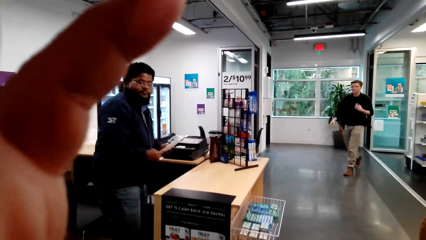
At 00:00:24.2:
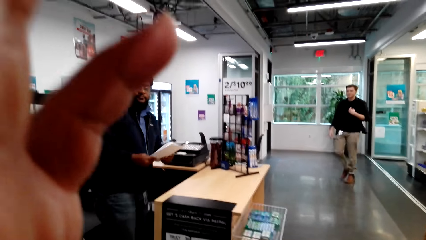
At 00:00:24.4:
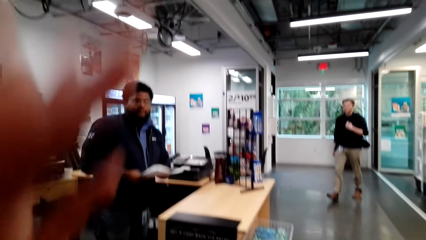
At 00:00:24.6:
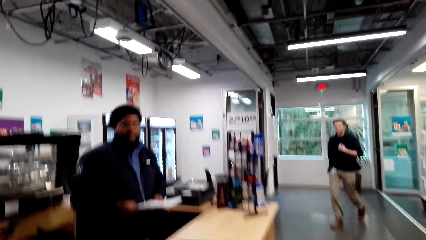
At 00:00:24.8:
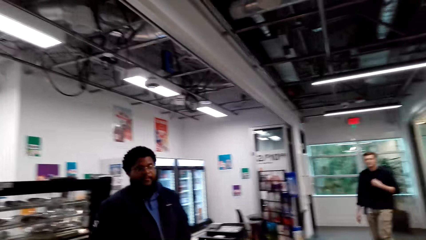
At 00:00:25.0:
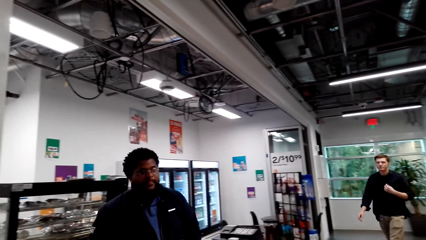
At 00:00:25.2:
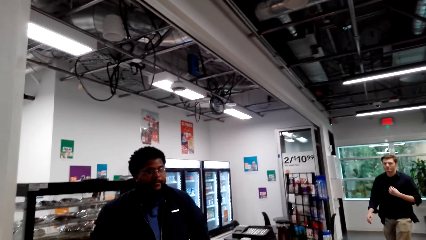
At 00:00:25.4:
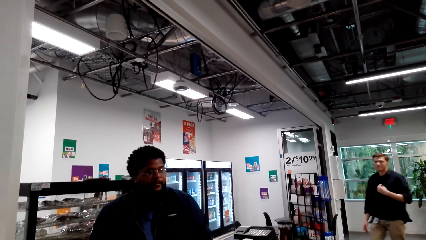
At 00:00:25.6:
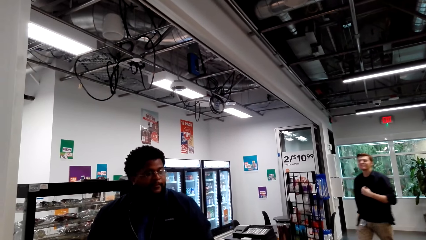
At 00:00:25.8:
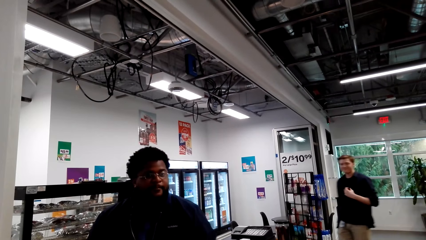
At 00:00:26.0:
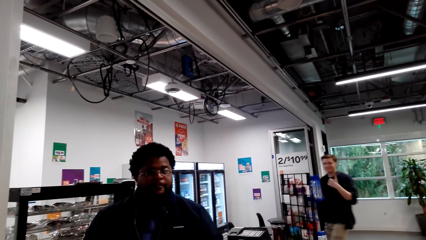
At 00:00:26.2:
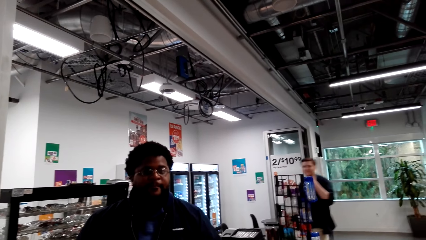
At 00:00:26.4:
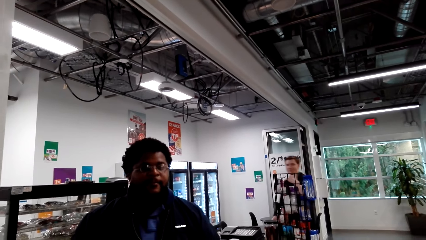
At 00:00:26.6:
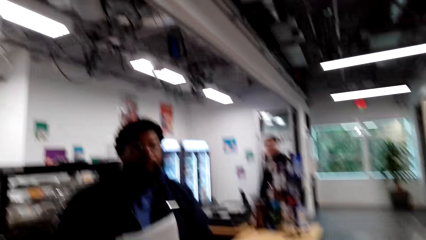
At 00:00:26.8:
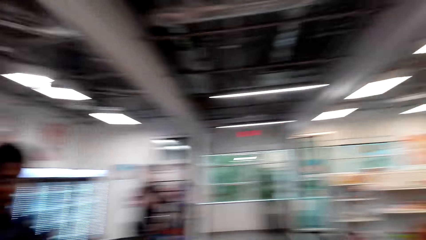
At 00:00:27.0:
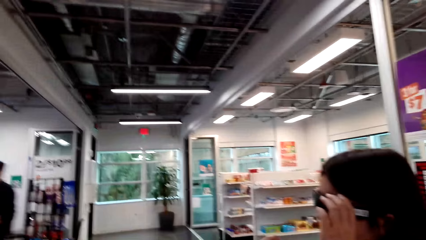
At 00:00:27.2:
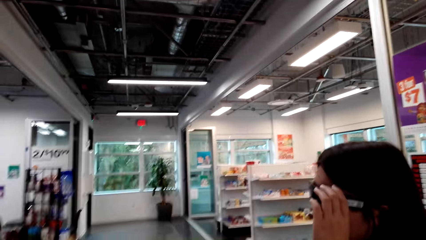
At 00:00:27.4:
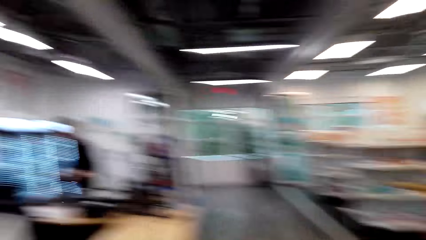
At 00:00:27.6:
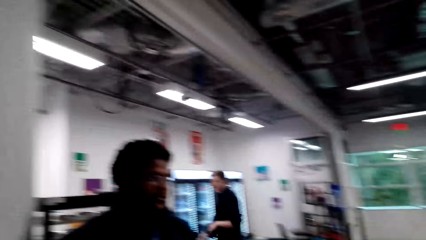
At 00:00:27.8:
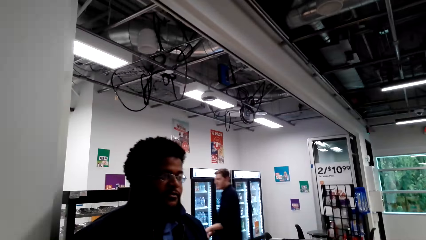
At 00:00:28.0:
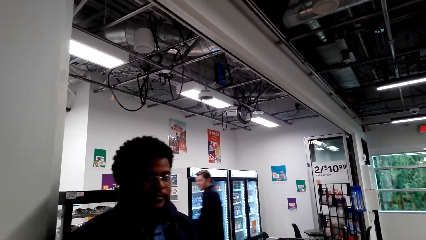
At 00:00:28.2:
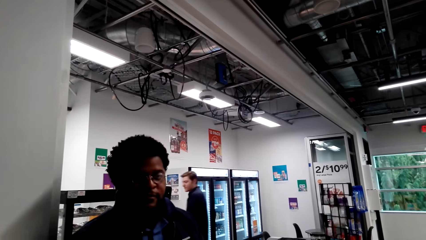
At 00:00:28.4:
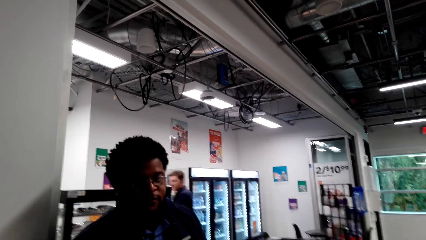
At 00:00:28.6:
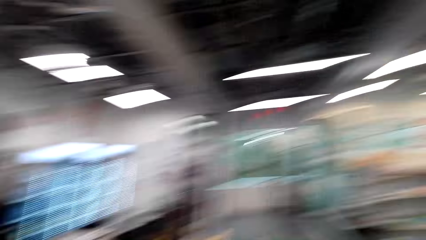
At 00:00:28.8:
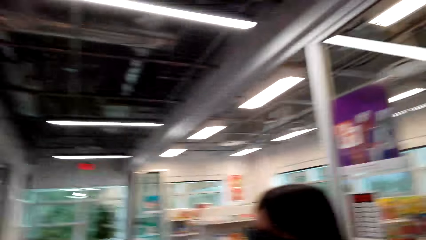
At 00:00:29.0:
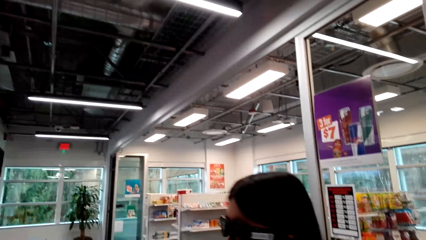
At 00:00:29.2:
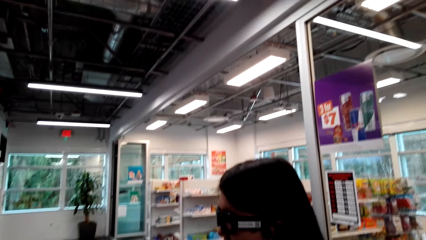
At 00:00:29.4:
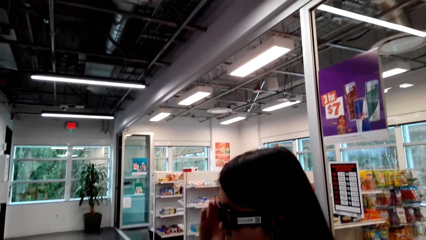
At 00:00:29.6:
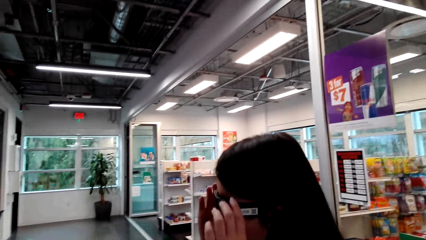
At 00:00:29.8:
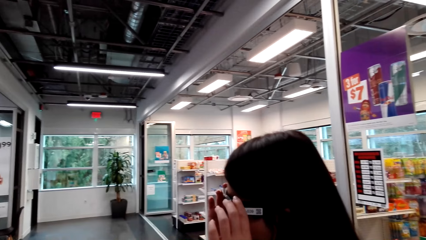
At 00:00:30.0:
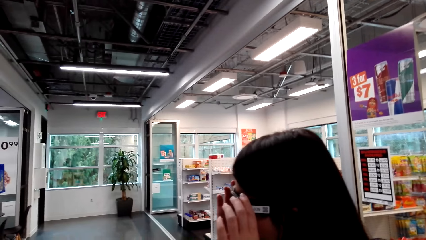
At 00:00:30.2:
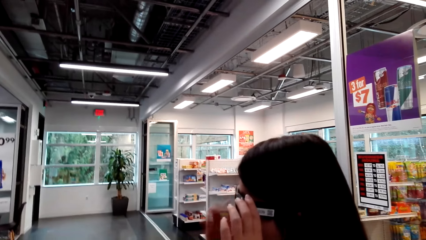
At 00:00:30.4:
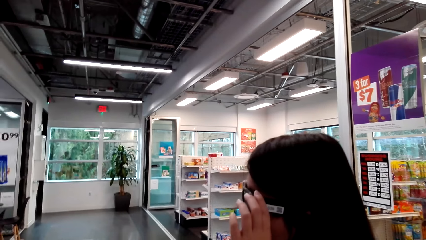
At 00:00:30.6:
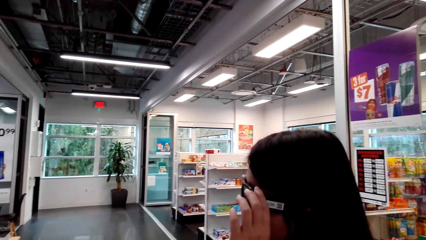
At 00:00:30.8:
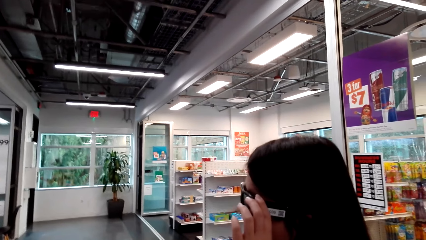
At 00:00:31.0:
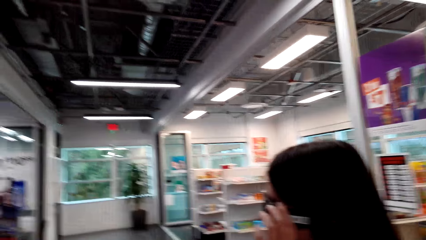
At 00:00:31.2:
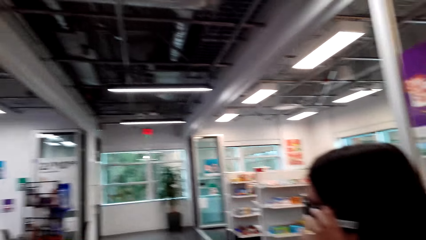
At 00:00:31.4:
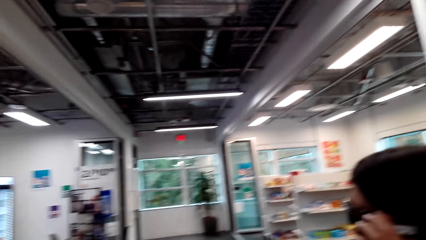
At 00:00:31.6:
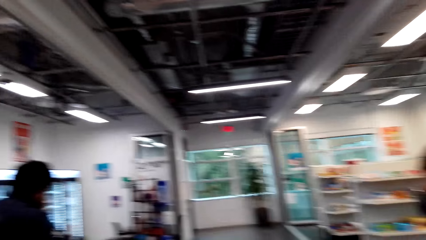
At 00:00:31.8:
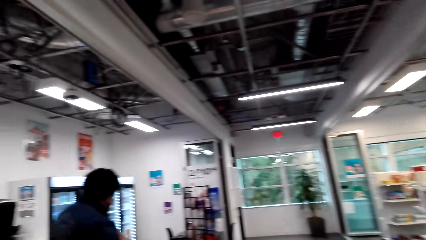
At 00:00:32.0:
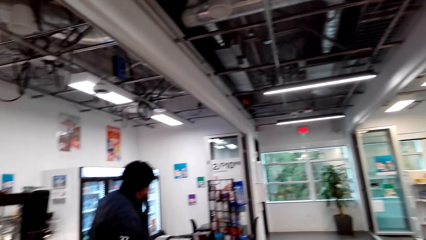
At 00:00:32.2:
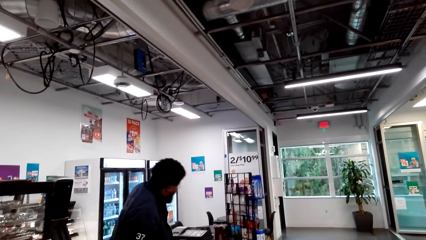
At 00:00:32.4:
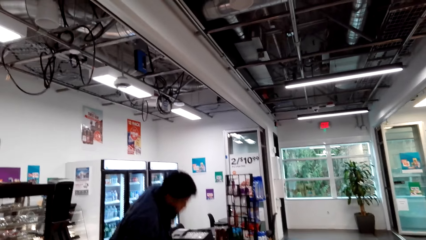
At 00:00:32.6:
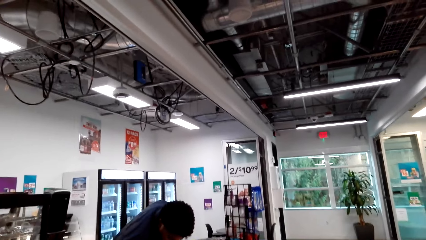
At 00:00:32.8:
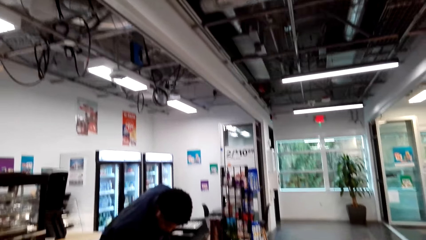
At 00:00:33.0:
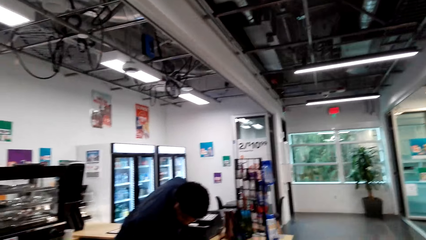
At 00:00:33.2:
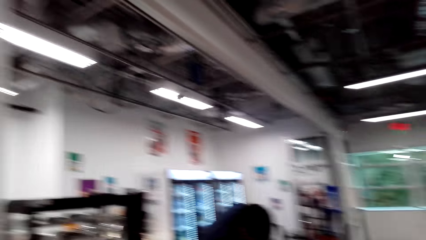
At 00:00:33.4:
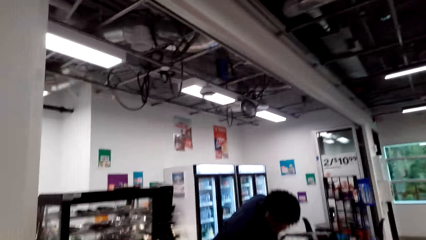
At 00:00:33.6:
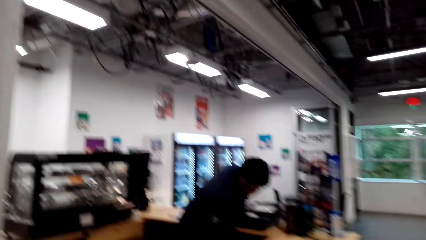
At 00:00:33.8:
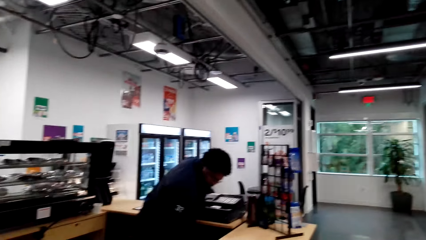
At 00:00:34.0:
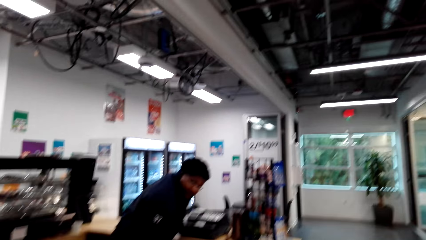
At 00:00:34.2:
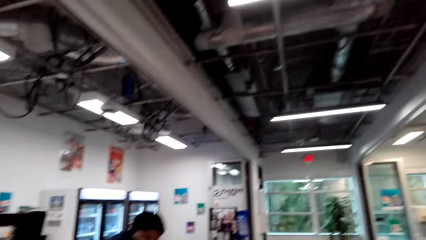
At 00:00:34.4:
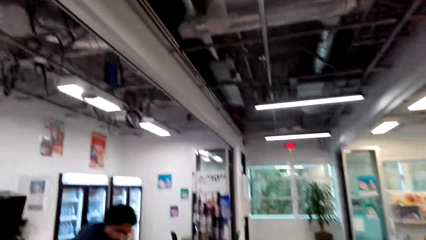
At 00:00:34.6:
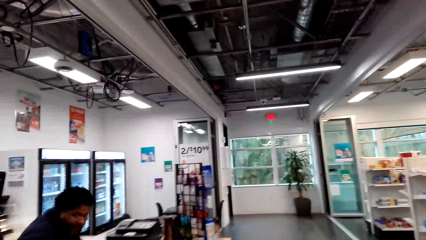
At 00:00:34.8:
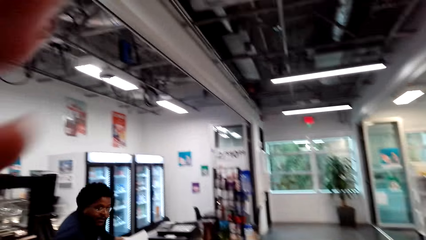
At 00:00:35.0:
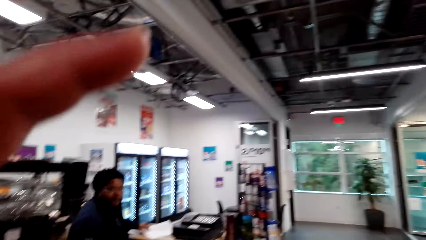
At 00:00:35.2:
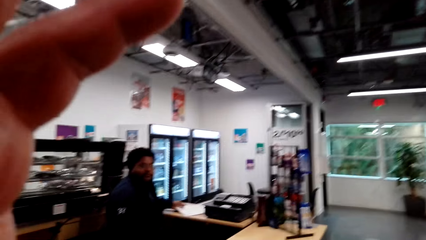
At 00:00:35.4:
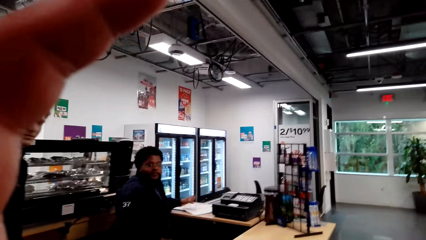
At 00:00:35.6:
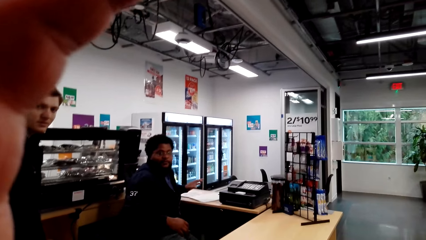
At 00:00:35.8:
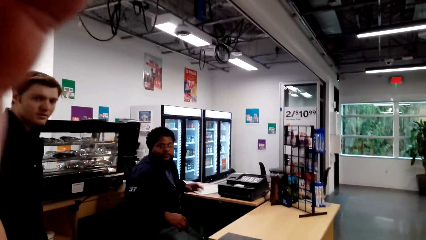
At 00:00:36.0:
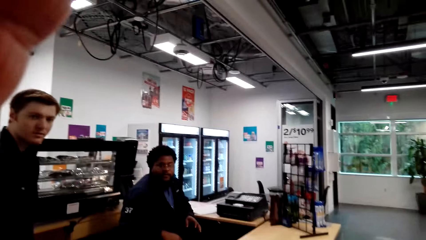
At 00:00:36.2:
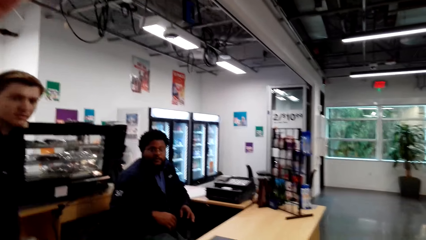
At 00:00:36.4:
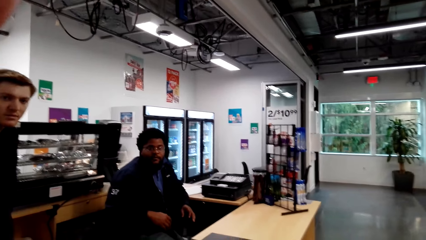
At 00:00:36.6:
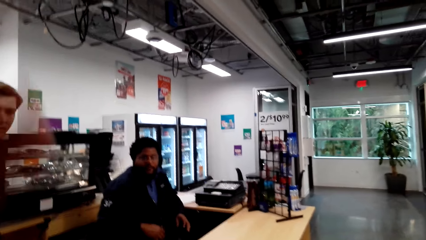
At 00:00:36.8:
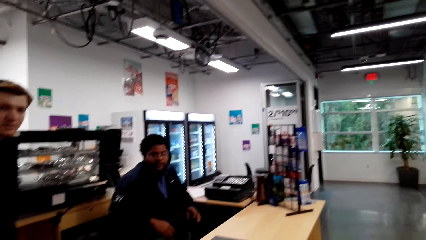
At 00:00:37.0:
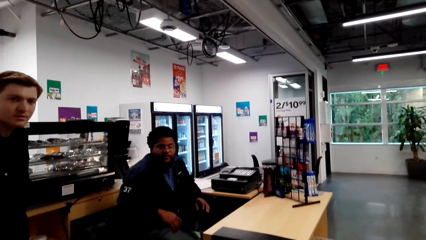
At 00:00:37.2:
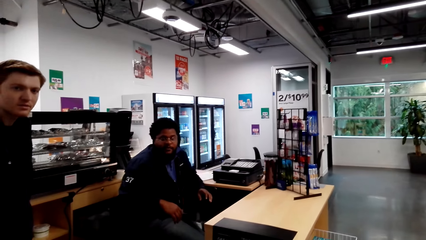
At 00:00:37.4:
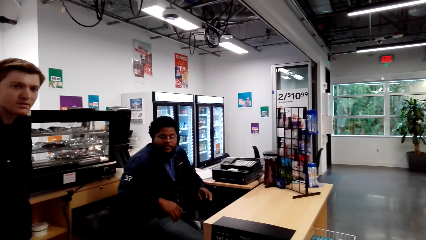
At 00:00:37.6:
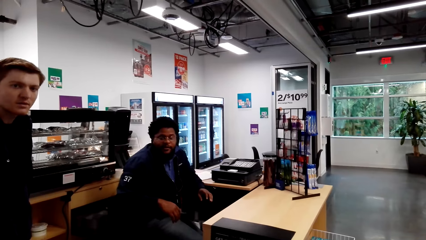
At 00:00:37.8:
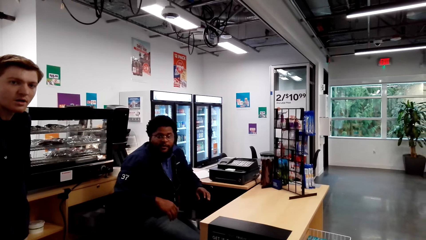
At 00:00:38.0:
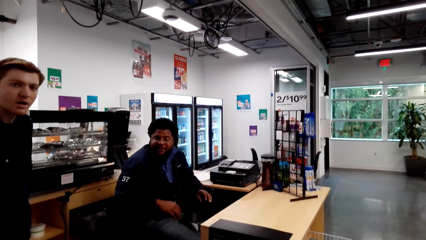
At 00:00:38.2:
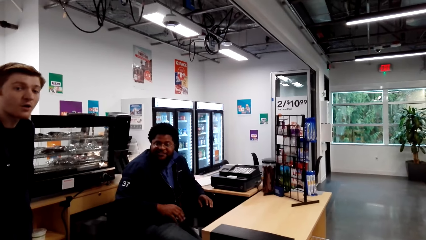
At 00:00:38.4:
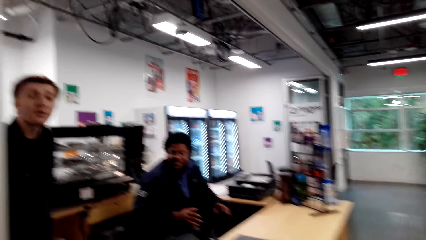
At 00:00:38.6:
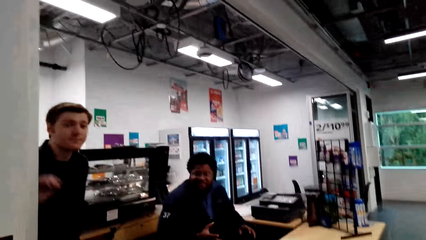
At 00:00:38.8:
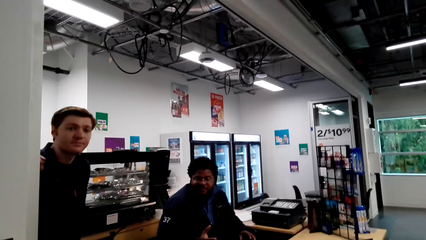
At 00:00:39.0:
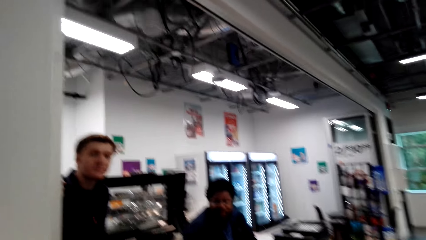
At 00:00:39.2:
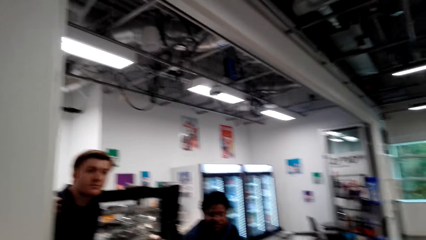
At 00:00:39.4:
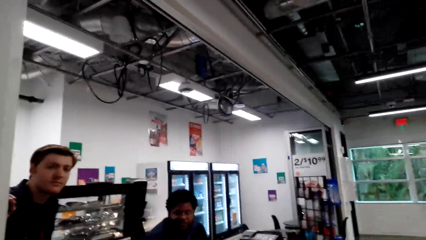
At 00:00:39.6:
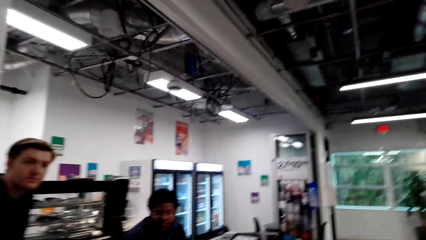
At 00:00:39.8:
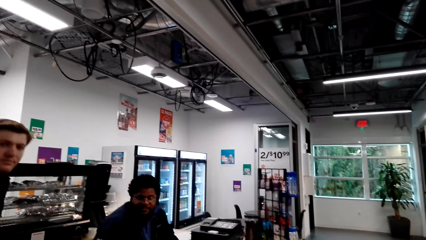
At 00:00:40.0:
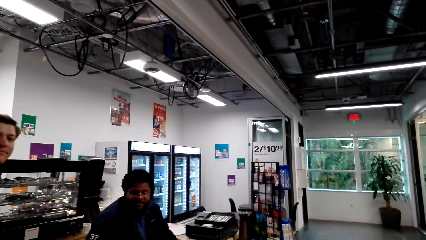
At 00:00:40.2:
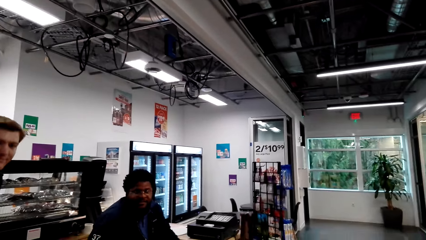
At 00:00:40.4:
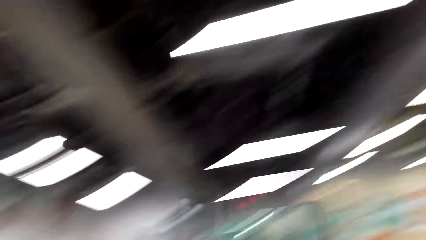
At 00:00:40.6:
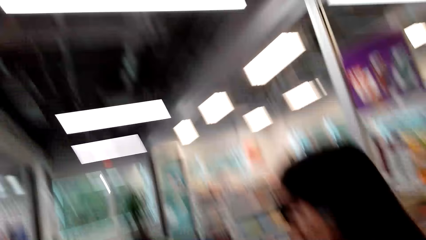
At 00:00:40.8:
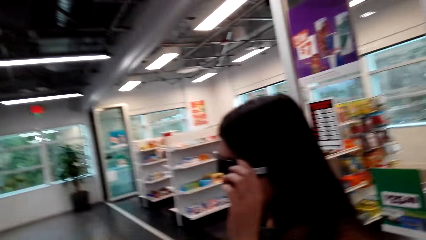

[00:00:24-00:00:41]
The camera wearer talks with a lady. They raise a hand. A cashier walks around. The cashier talks with the camera wearer. The lady touches the glasses. The camera wearer looks around. They walk around. They adjust the camera and talk with the cashier. They raise a hand.
